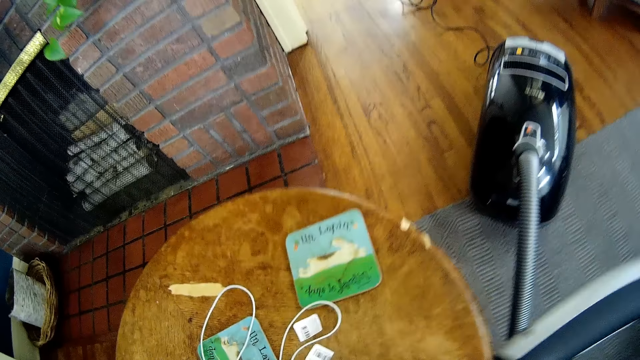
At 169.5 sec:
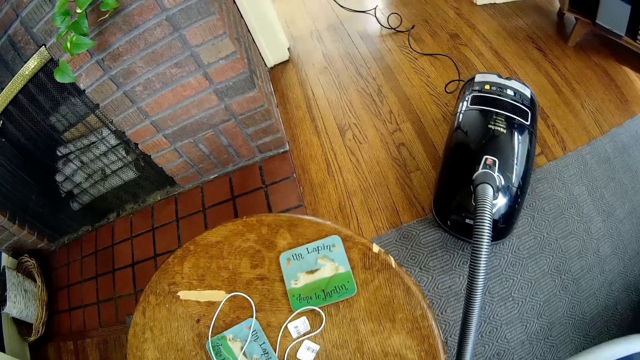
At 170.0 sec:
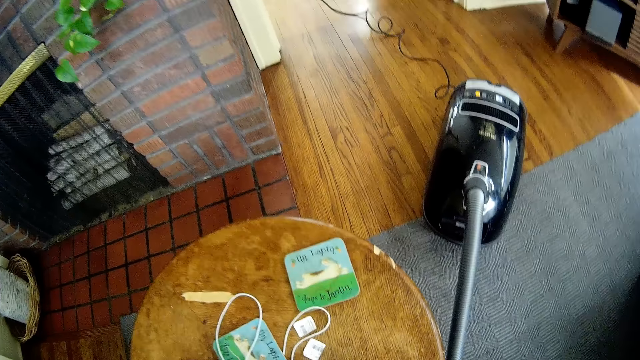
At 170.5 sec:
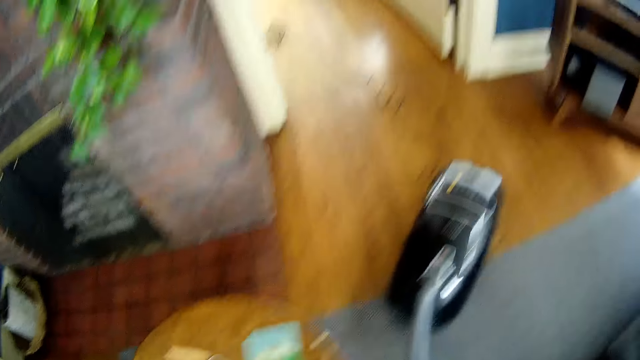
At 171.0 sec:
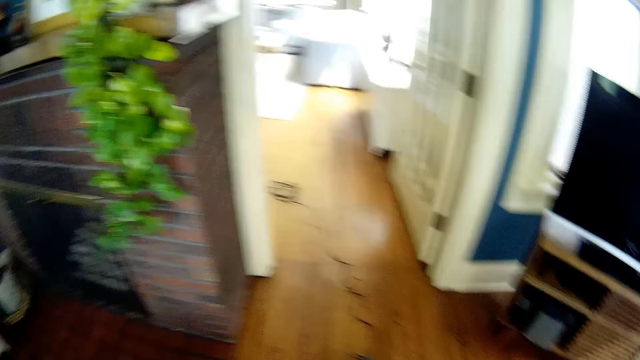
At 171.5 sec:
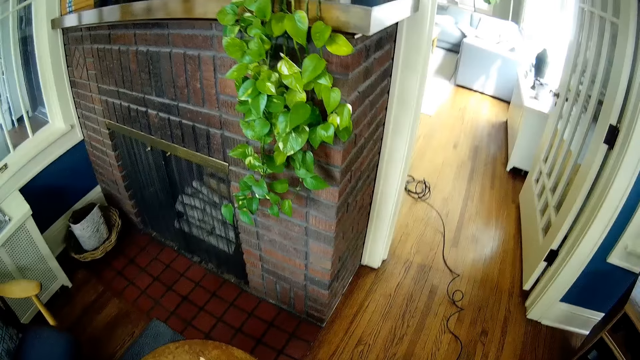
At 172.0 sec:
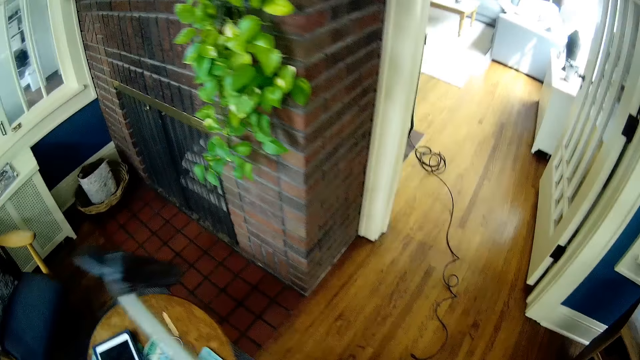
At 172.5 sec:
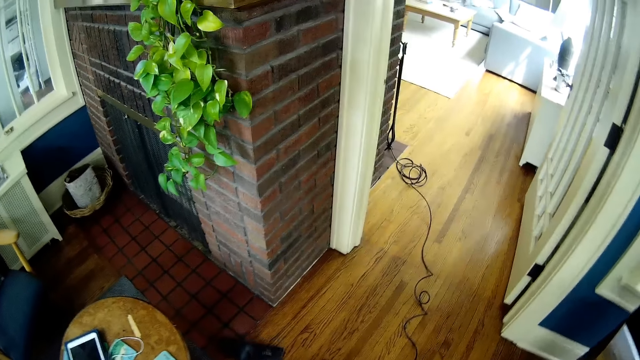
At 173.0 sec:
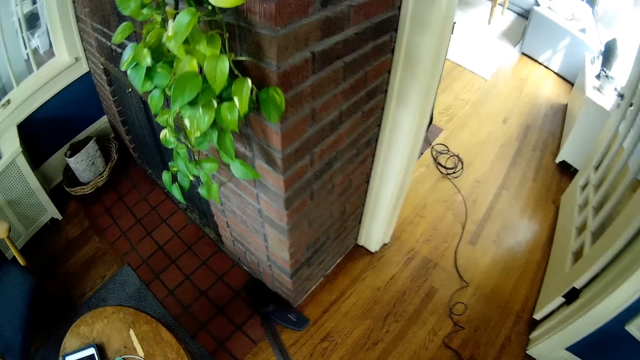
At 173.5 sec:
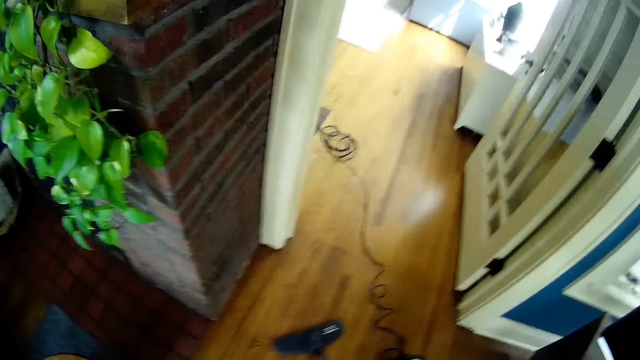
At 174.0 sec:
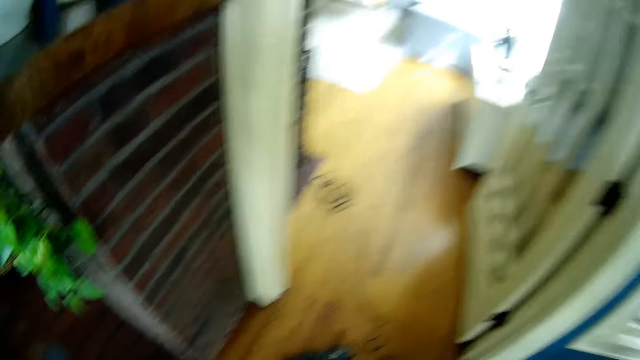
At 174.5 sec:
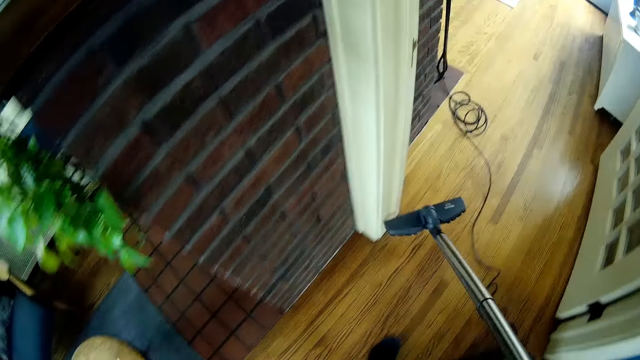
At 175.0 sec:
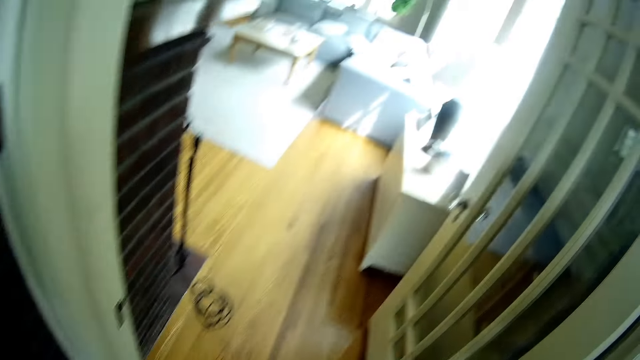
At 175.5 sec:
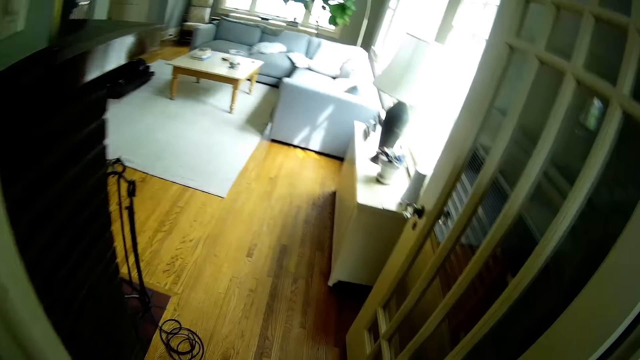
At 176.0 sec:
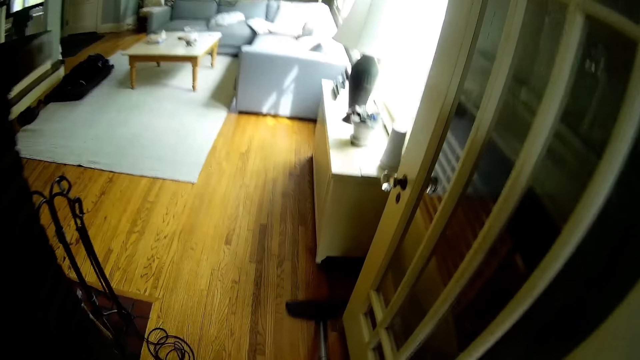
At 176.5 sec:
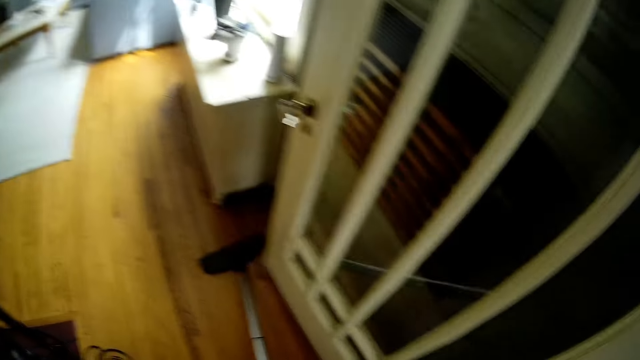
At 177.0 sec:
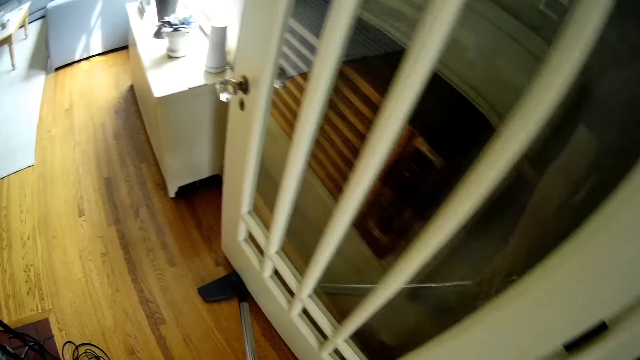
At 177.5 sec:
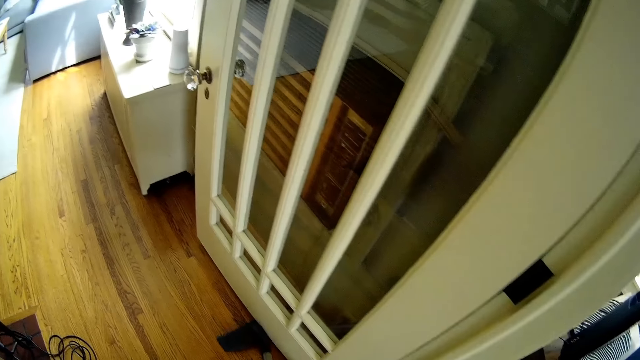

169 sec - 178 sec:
The camera wearer cleans the floor with a vacuum cleaner.

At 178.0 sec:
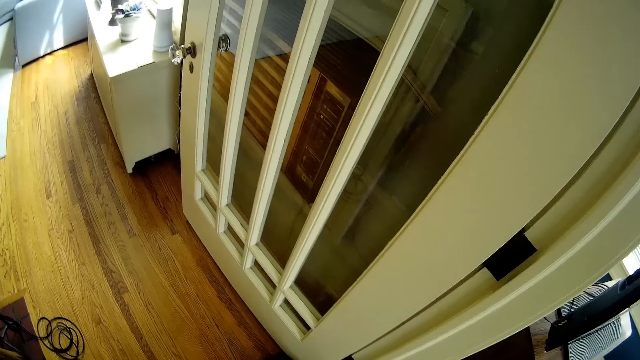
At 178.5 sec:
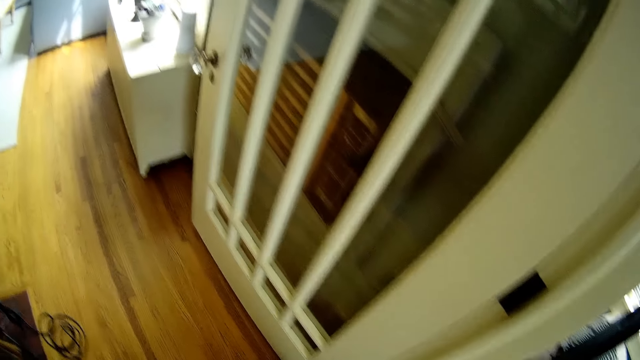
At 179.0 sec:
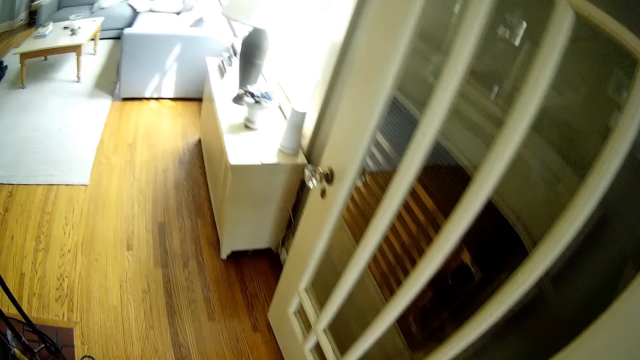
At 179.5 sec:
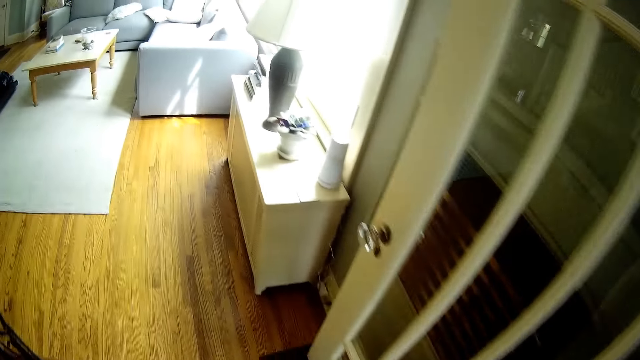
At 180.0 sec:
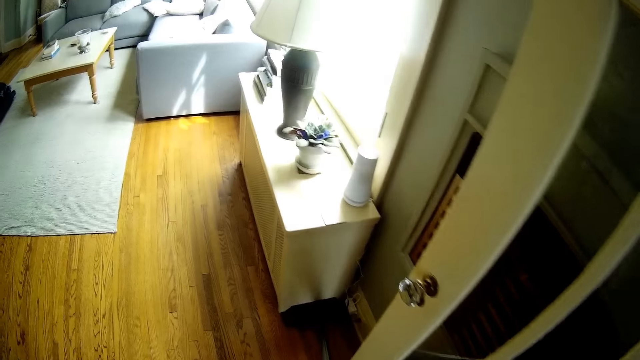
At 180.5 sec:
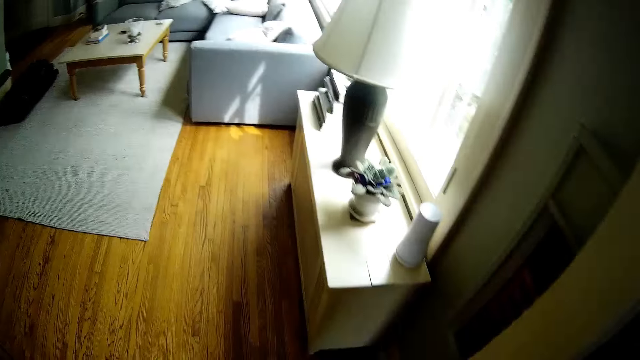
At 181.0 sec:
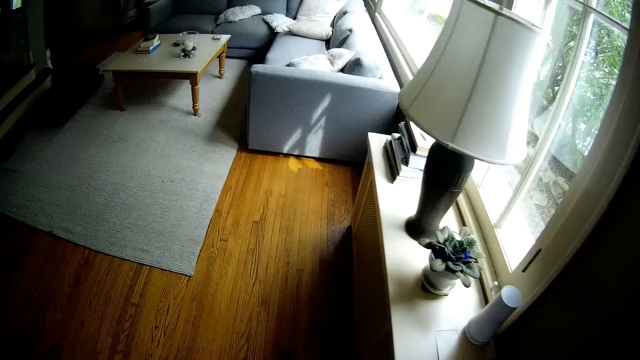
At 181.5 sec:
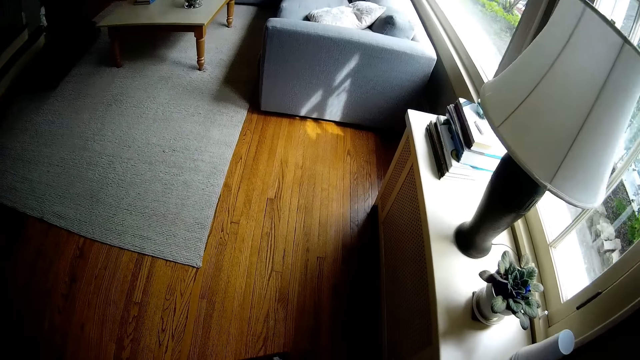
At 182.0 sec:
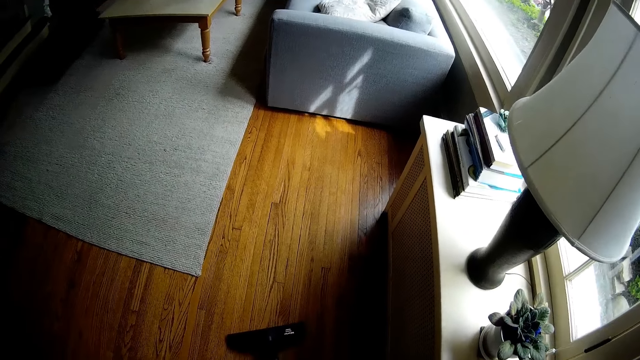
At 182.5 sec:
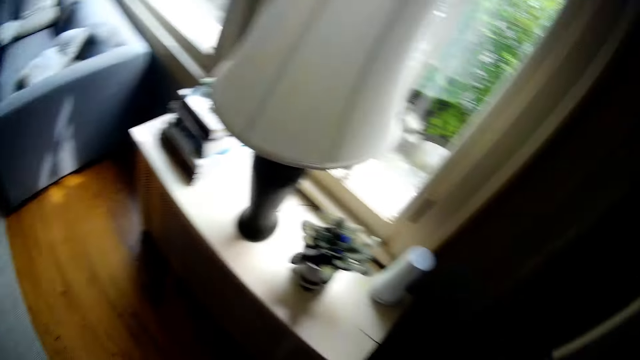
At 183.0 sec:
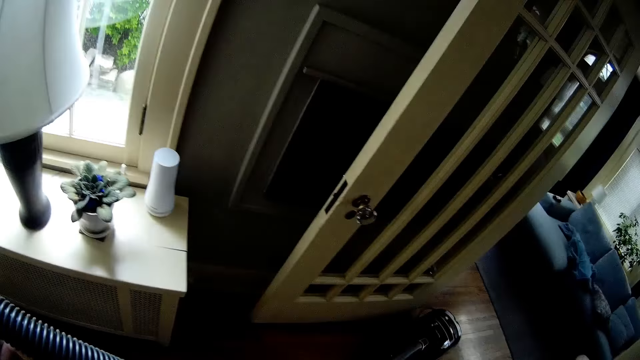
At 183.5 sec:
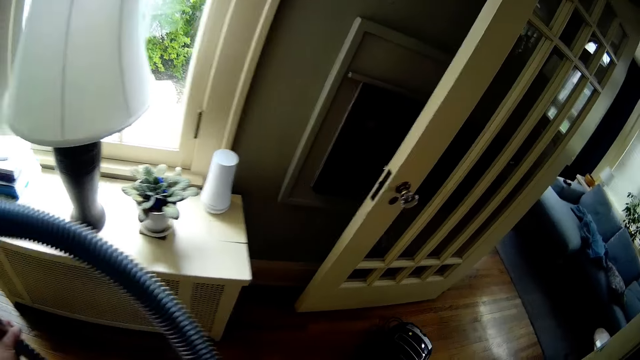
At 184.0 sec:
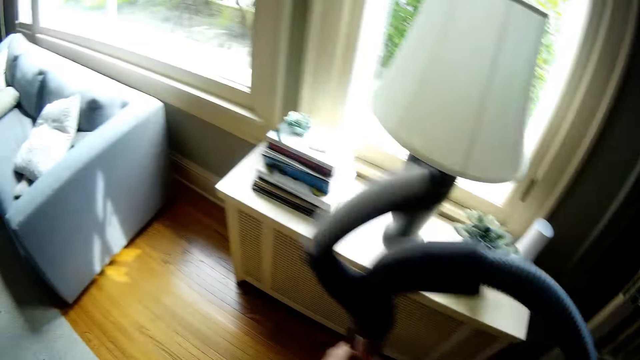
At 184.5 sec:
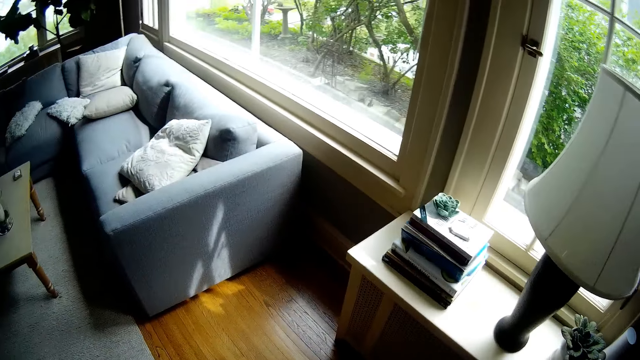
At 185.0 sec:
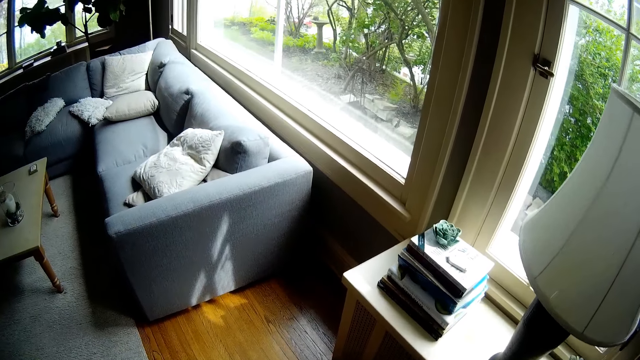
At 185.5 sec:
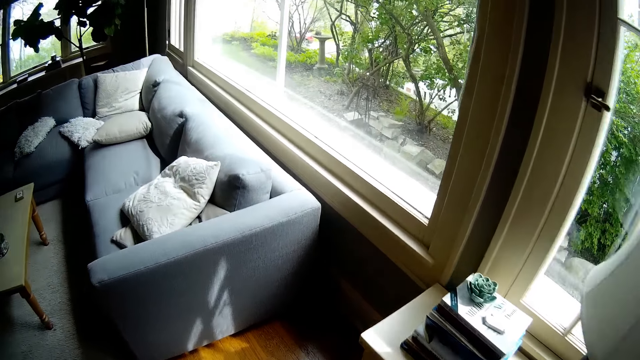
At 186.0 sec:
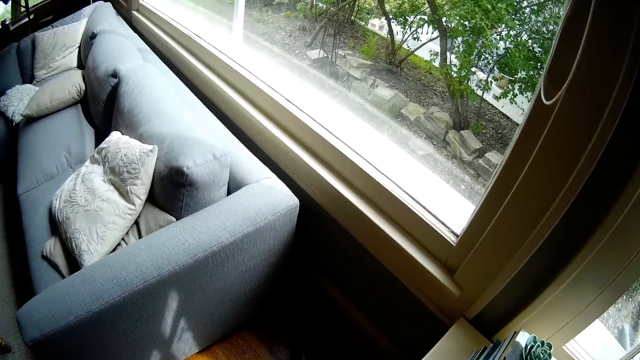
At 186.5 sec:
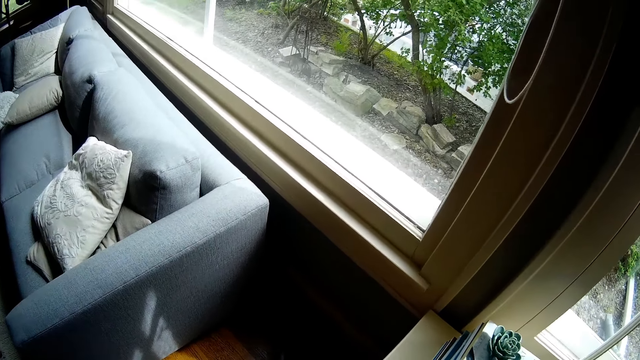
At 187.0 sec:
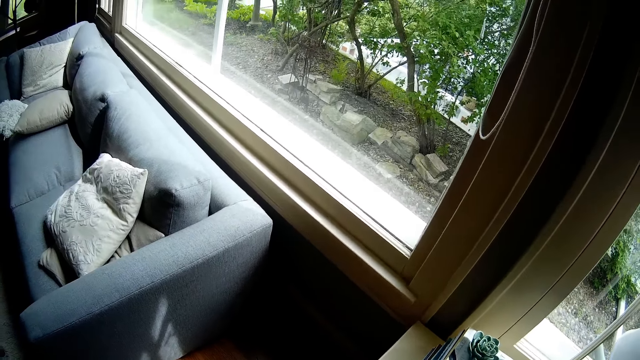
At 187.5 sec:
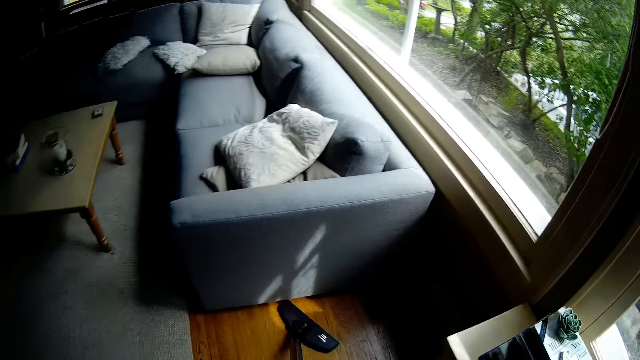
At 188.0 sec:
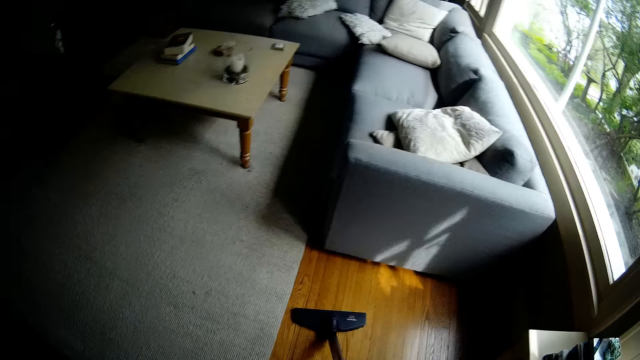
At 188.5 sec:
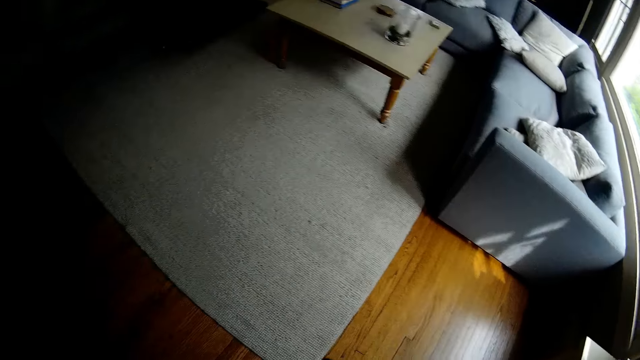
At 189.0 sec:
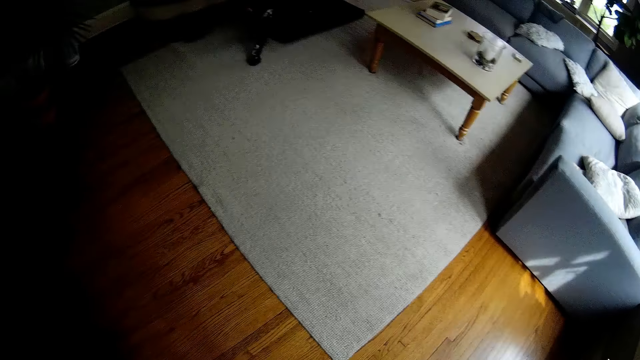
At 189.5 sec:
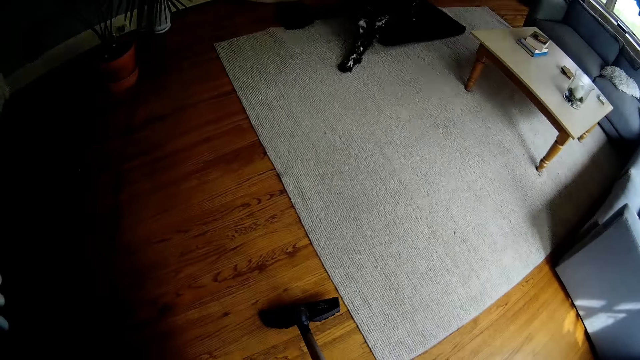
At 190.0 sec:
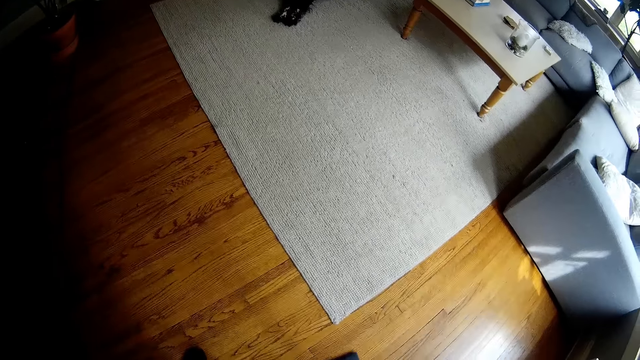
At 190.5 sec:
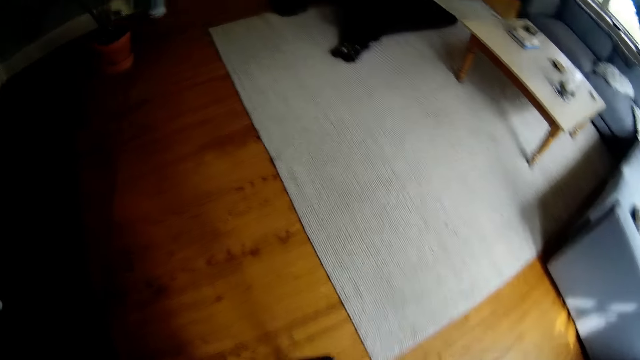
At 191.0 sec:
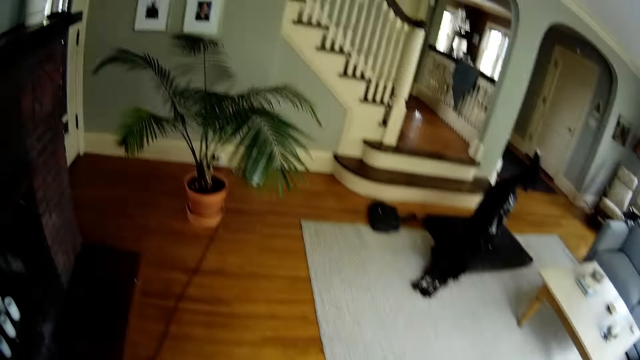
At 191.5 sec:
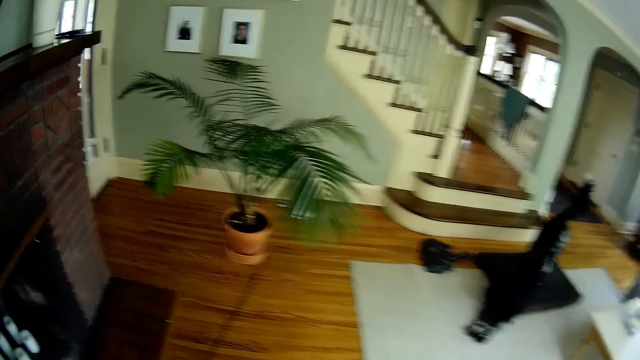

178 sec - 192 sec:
The camera wearer walks into the sitting room. He vacuums the floor with the vacuum cleaner. He pulls the dust container of the vacuum cleaner with his right hand. He vacuums the floor with the vacuum cleaner.
